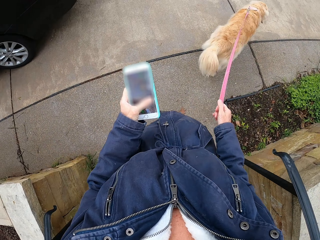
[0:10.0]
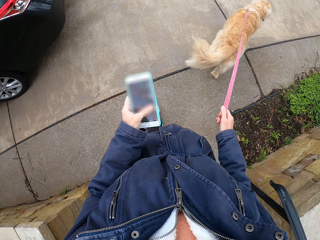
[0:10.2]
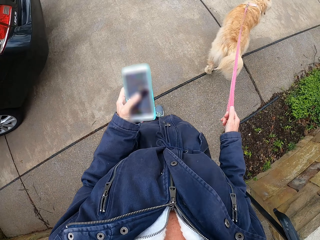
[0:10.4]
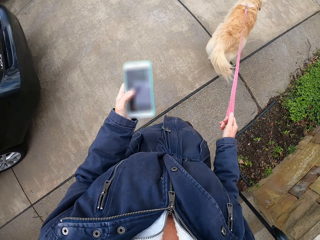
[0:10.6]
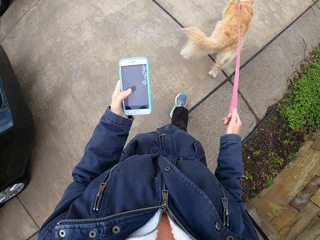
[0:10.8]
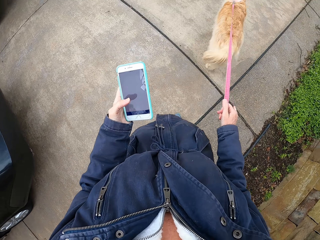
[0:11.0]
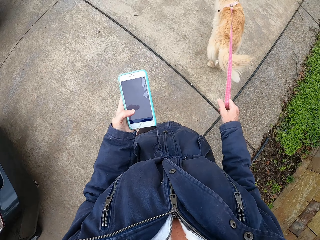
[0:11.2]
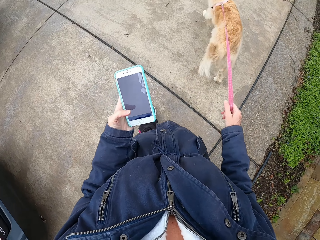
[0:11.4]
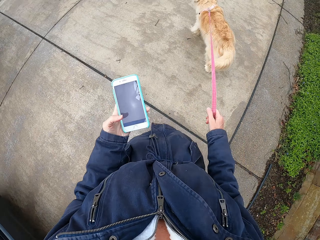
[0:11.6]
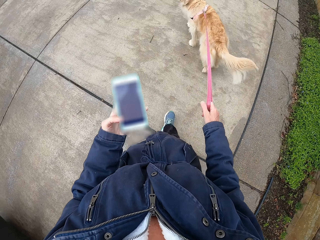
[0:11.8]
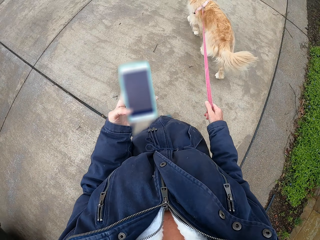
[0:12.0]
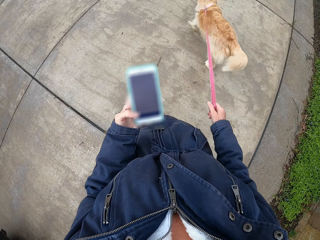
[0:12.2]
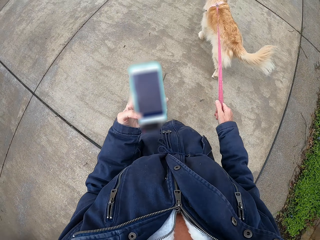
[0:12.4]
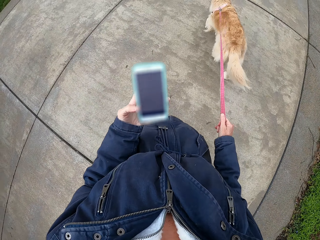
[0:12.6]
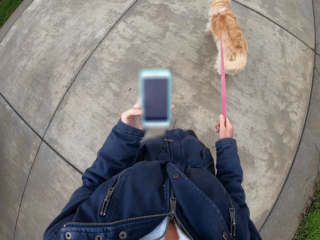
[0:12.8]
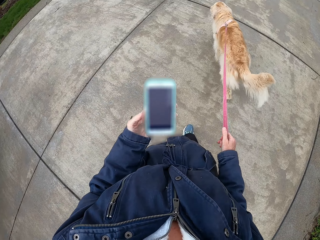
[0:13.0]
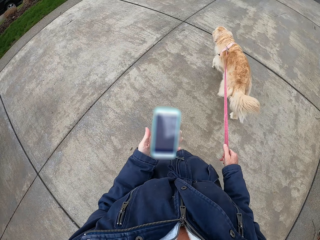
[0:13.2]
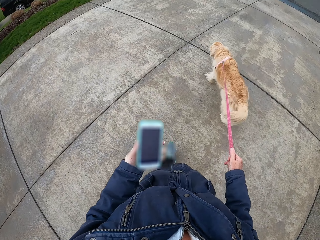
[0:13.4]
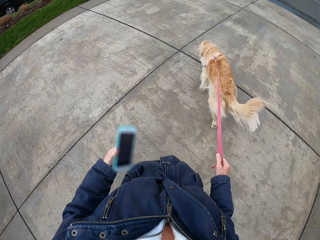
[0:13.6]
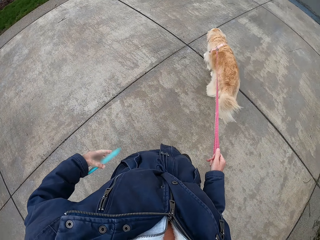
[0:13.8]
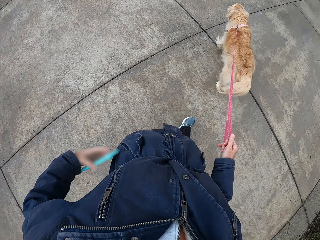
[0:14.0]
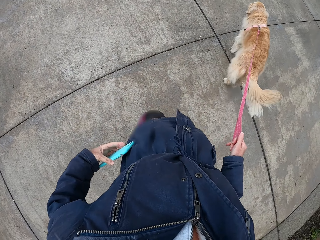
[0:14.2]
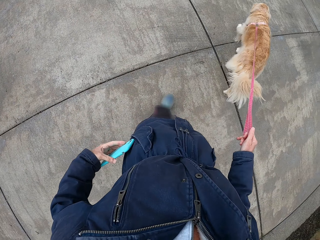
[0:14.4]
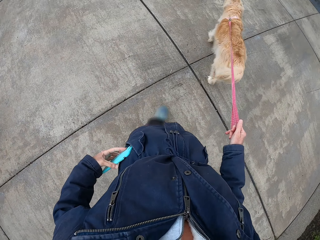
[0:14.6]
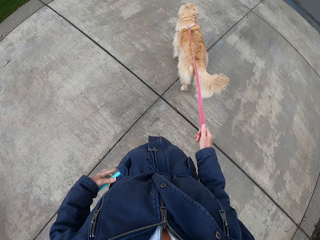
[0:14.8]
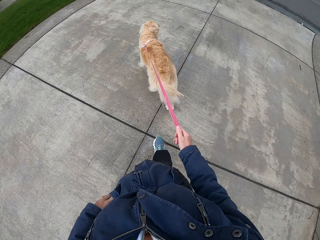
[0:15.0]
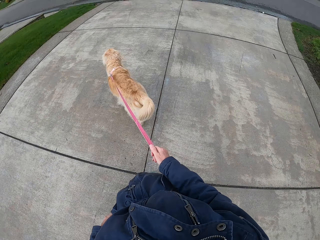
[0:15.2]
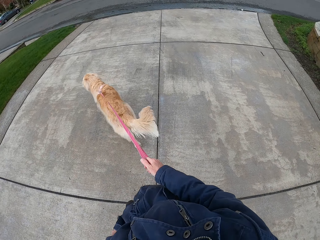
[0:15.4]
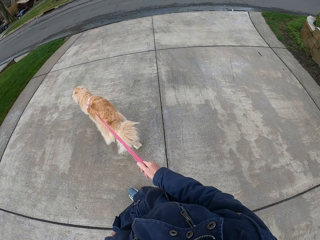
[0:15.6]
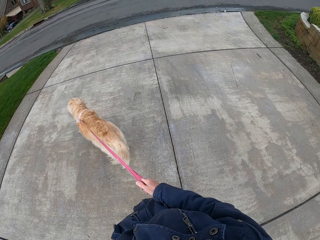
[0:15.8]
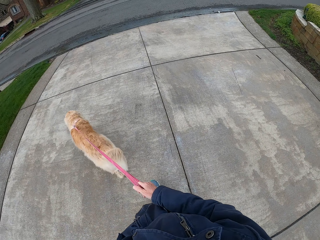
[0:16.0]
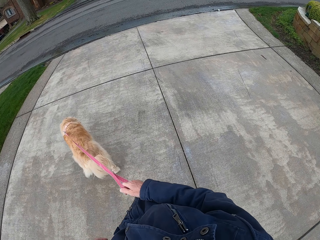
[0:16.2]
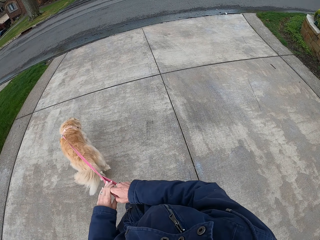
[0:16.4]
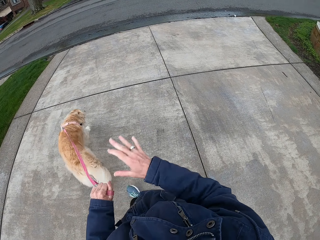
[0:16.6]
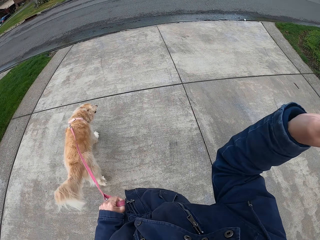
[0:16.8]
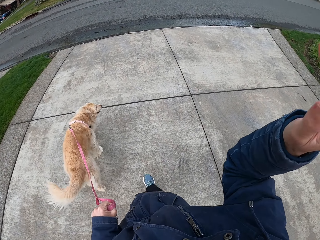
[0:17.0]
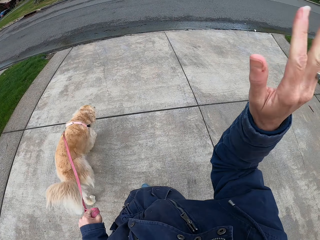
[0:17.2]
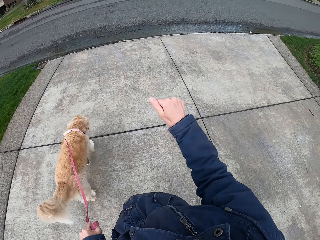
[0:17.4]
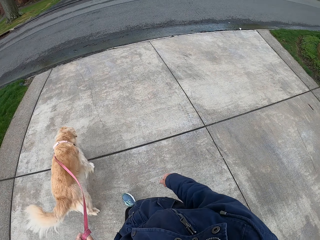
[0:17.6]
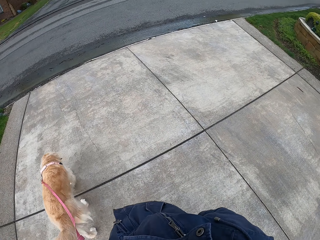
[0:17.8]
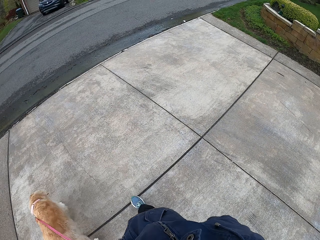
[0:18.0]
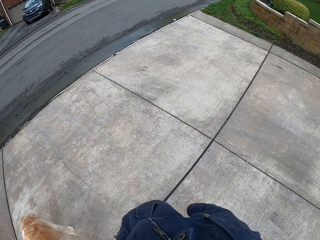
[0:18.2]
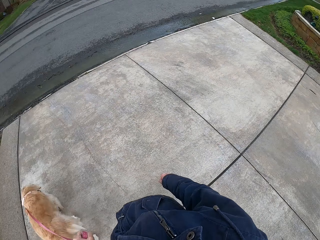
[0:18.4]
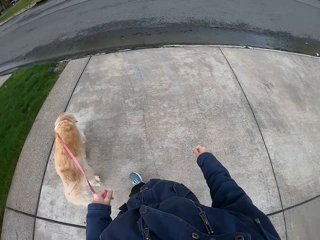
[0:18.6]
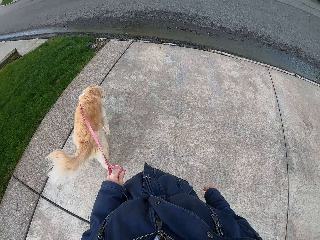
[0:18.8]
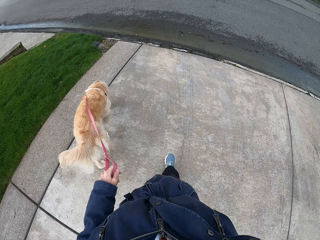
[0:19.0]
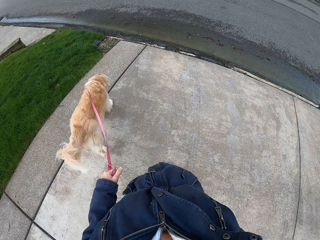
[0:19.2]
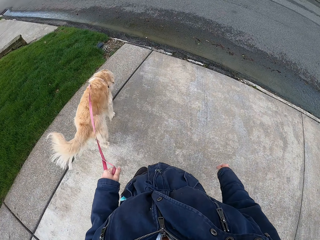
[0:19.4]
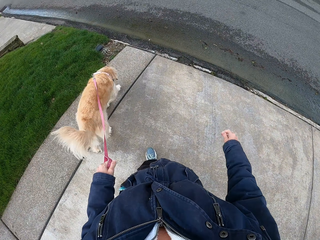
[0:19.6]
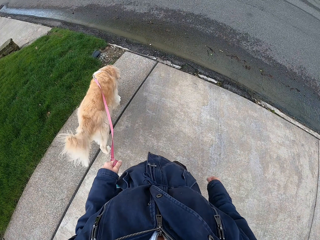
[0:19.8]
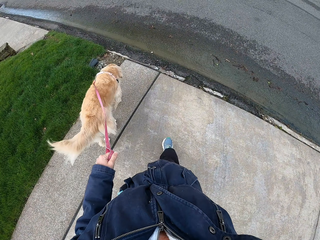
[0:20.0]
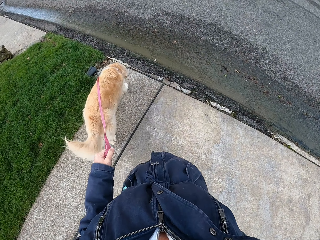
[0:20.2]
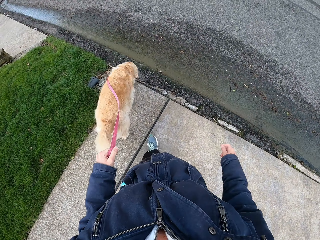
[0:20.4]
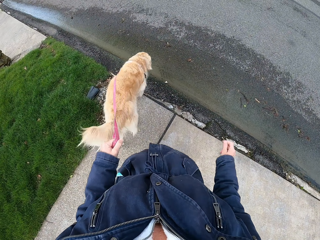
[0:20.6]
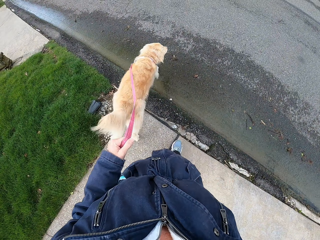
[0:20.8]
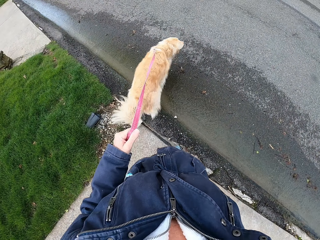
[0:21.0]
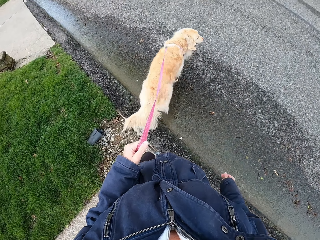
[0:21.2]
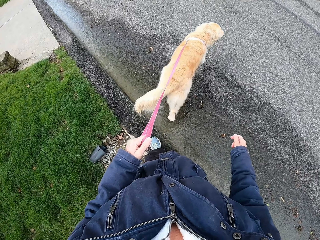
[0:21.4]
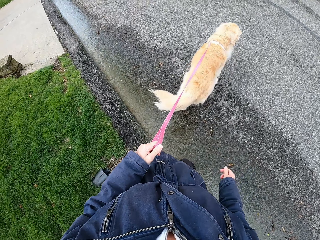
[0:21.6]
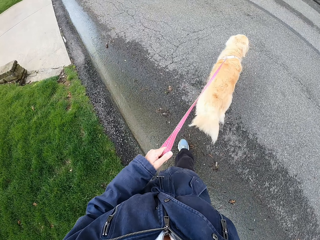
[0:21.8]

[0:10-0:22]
The camera wearer walks around. She puts the phone in the pocket. She walks around. She waves her hand. She walks around.

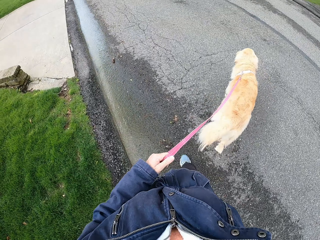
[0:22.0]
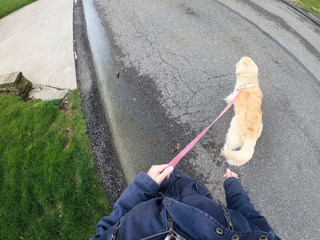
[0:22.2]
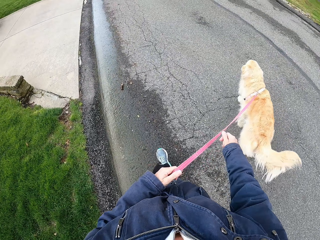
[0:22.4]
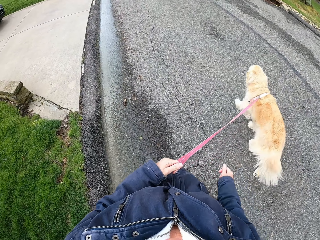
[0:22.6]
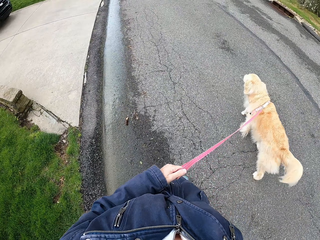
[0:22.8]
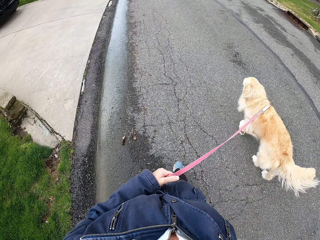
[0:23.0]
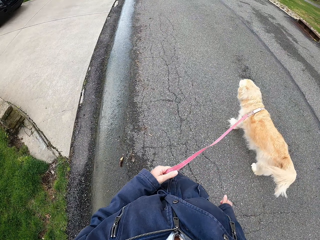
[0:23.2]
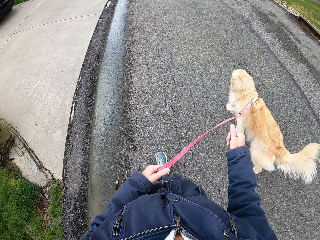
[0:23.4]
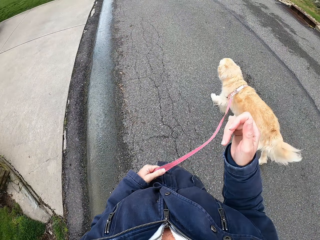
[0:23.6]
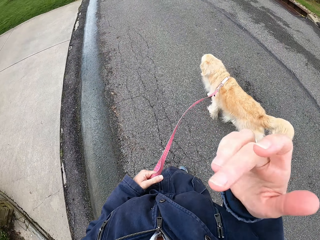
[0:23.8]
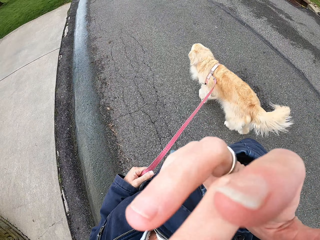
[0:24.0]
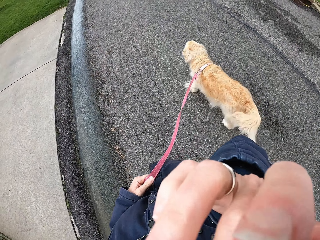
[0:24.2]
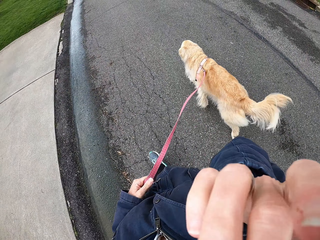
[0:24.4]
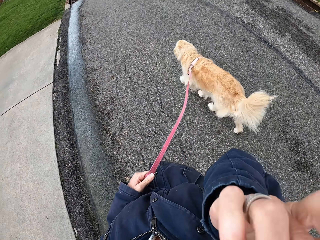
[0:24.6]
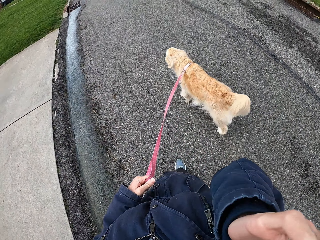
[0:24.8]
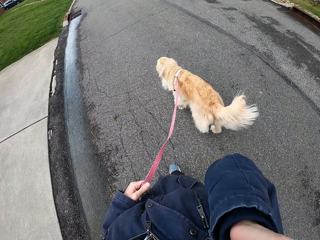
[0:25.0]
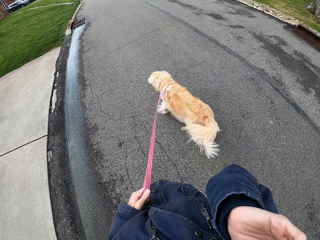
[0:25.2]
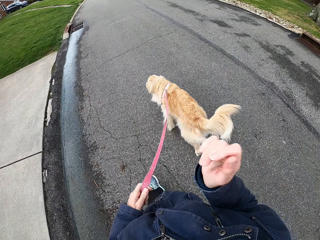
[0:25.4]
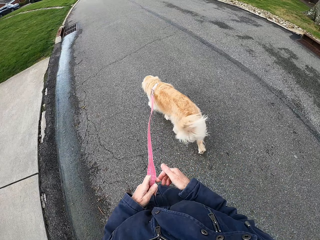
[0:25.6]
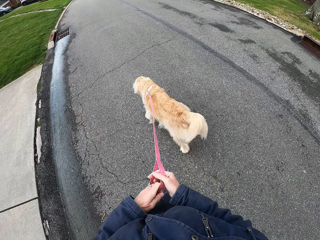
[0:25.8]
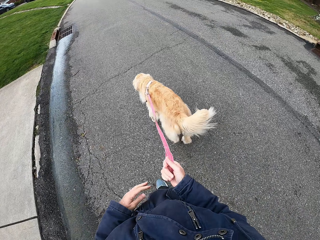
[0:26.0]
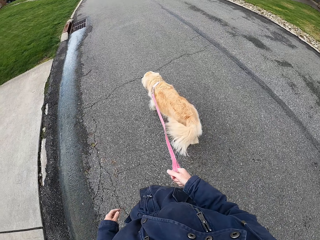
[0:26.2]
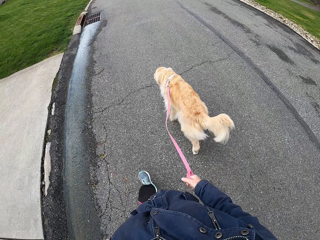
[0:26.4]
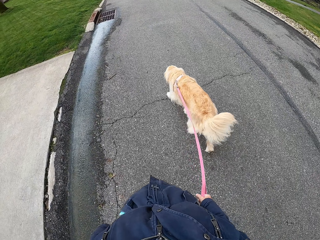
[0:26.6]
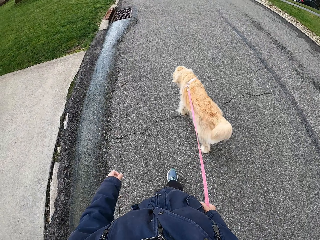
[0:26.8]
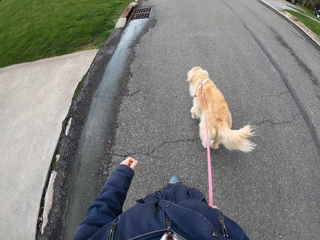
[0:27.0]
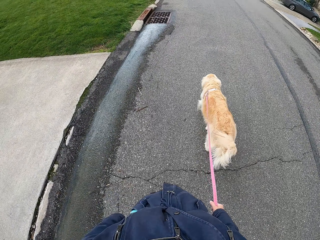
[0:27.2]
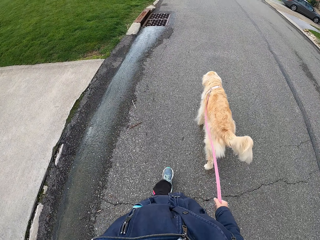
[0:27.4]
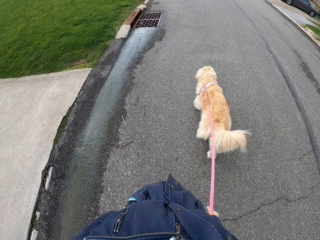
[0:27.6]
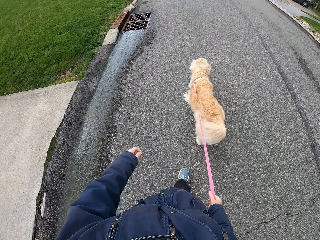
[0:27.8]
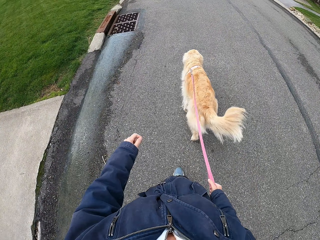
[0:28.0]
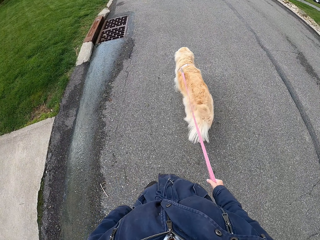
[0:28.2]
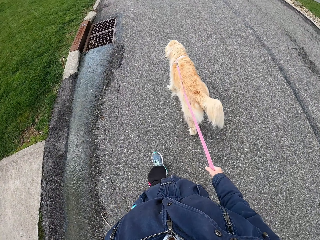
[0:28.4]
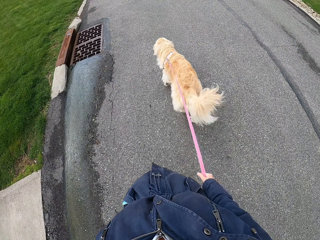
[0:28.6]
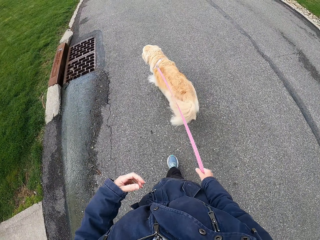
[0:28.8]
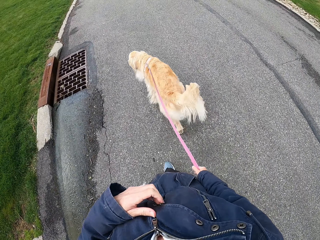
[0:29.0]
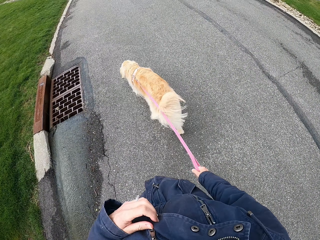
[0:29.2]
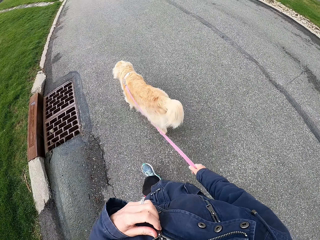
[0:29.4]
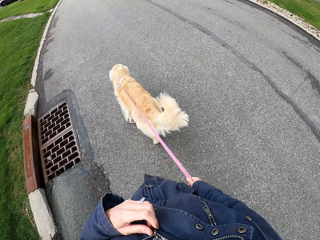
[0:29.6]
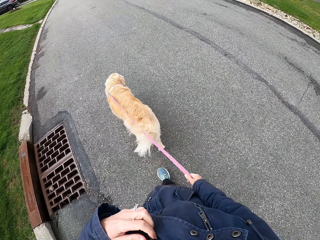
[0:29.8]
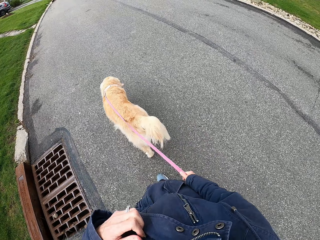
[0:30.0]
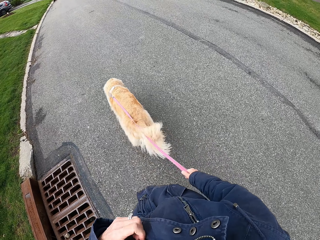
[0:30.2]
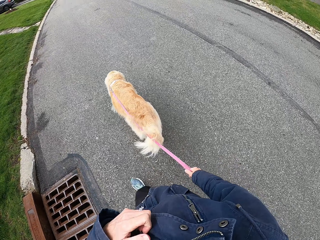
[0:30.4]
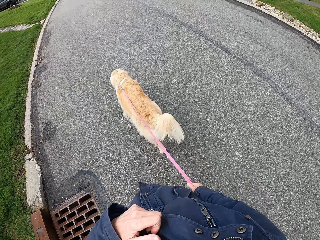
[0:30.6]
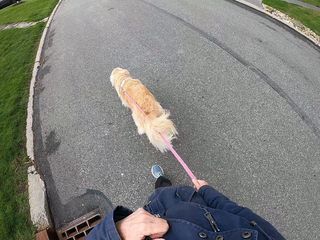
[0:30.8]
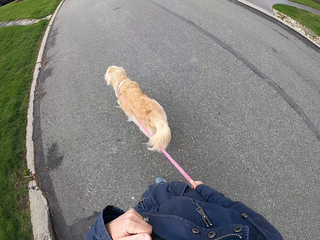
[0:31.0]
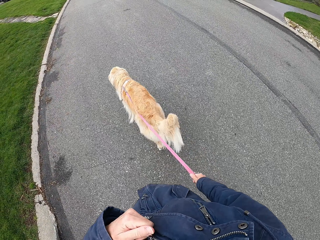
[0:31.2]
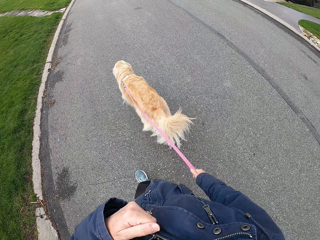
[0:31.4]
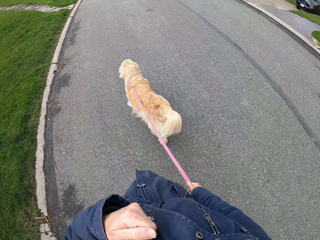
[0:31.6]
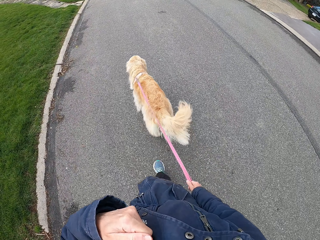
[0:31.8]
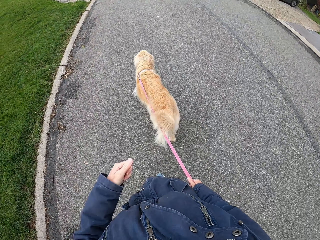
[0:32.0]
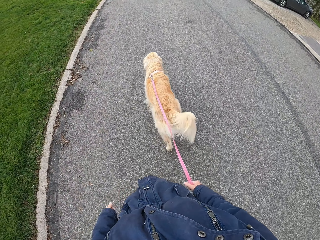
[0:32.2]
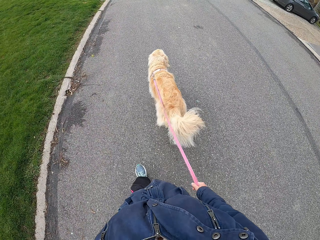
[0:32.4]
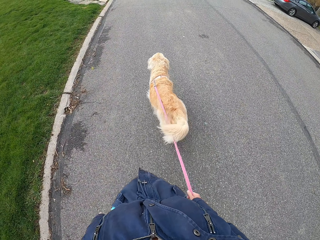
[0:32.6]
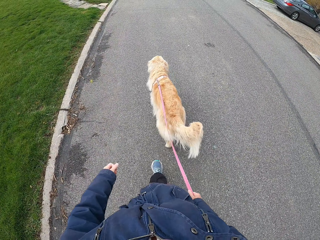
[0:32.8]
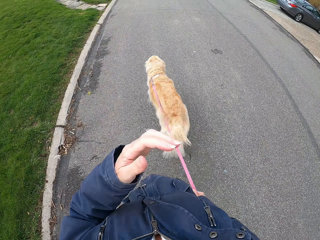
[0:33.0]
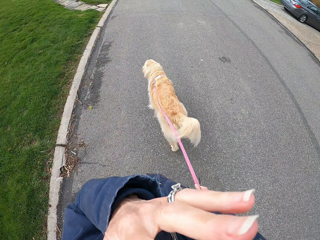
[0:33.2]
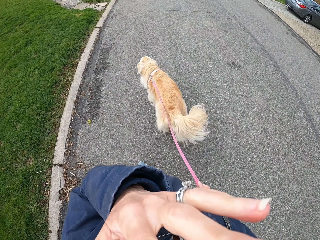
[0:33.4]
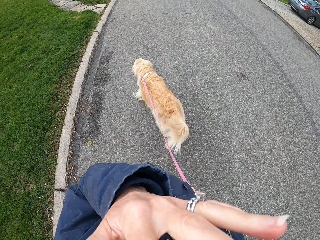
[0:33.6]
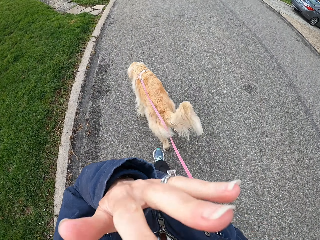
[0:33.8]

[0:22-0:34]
The camera wearer tucks hair. They touch the camera. They walk on the road.
